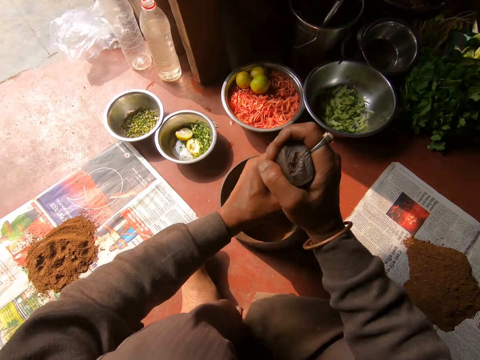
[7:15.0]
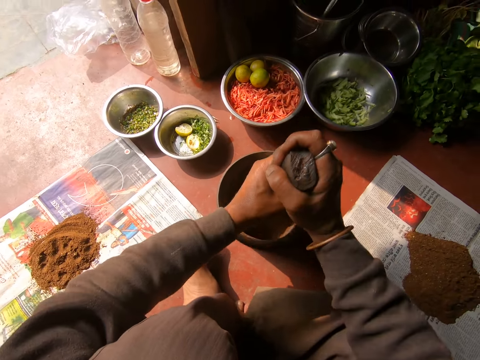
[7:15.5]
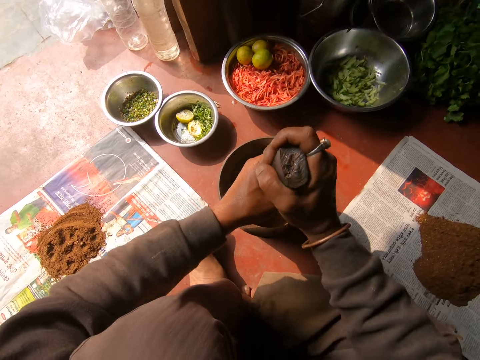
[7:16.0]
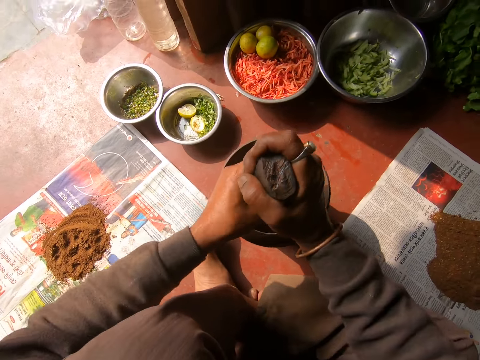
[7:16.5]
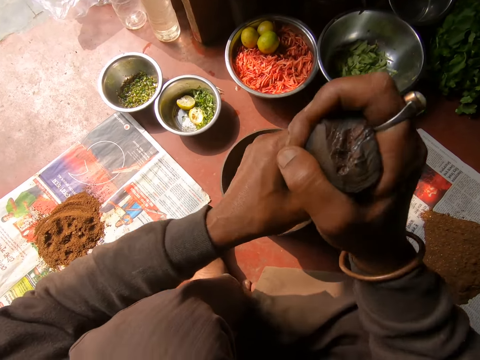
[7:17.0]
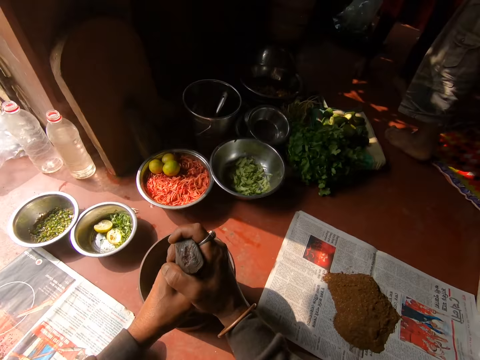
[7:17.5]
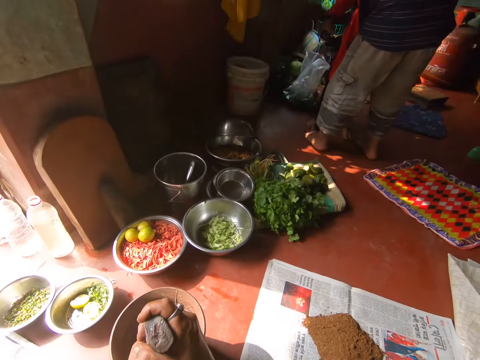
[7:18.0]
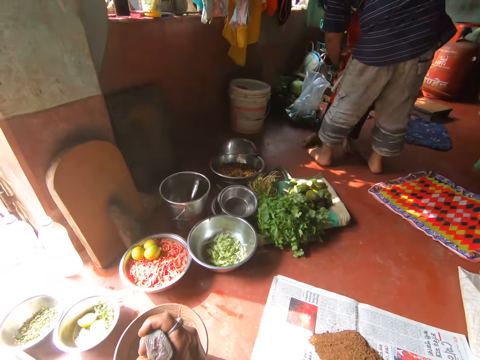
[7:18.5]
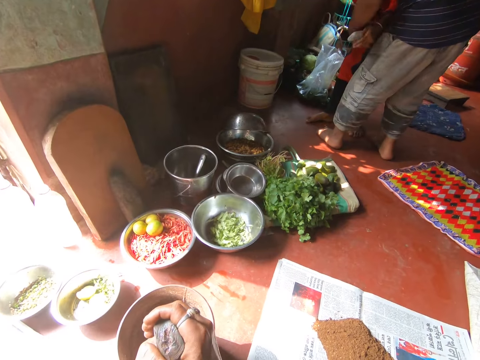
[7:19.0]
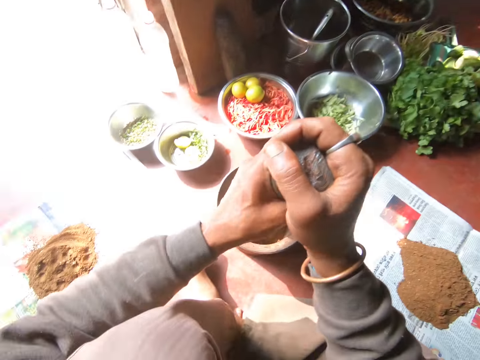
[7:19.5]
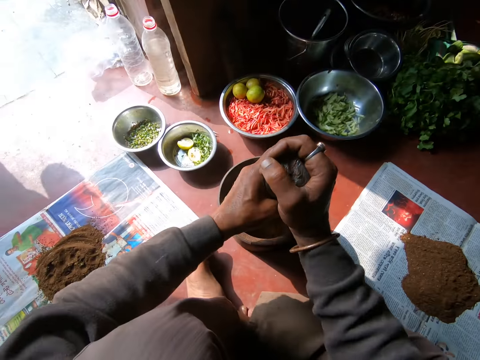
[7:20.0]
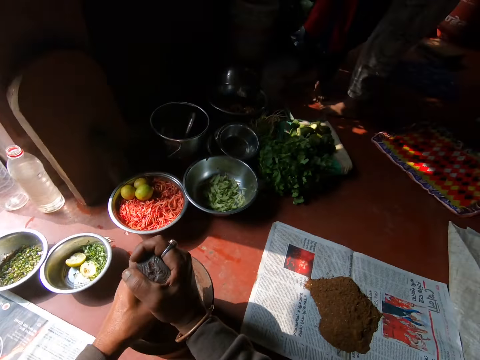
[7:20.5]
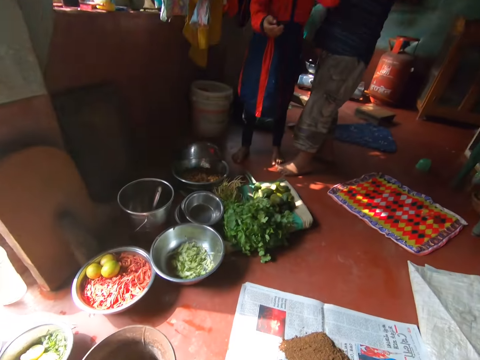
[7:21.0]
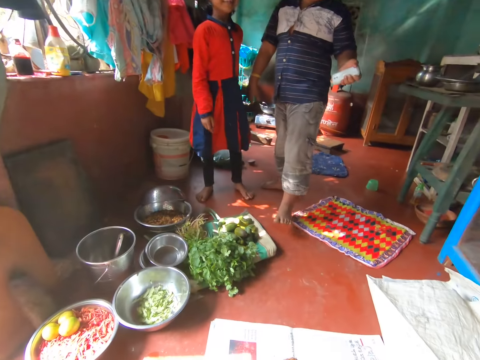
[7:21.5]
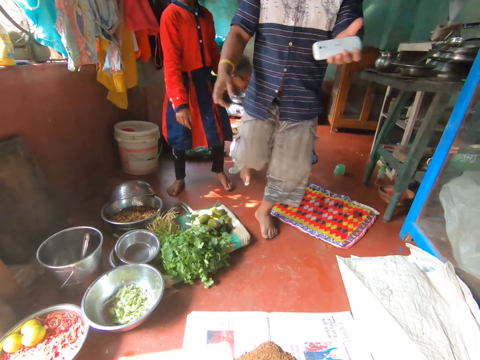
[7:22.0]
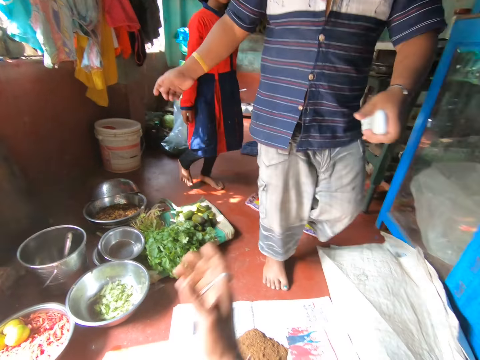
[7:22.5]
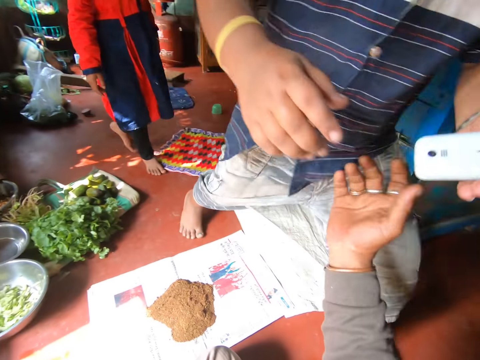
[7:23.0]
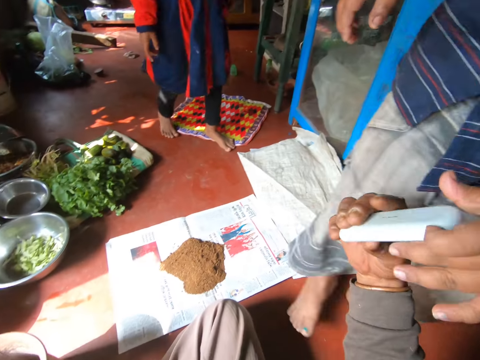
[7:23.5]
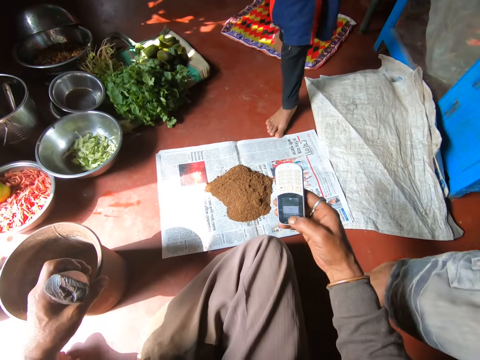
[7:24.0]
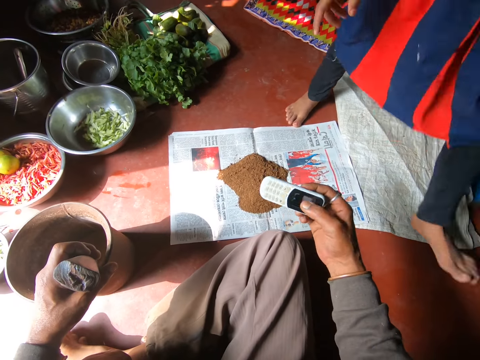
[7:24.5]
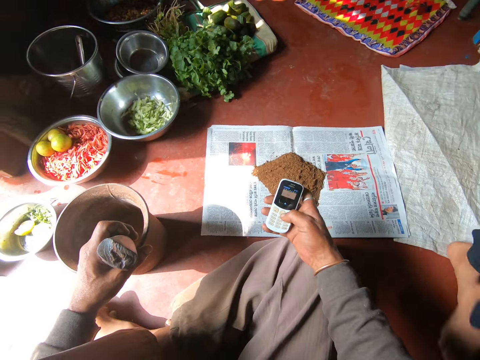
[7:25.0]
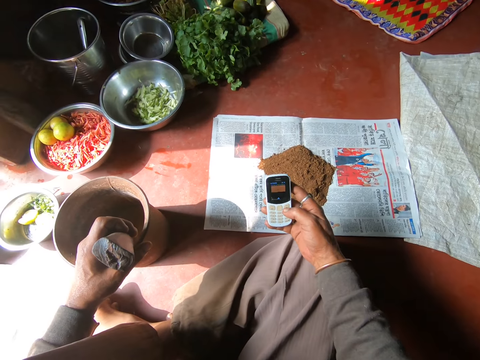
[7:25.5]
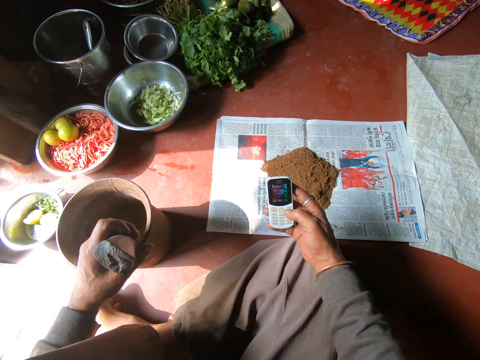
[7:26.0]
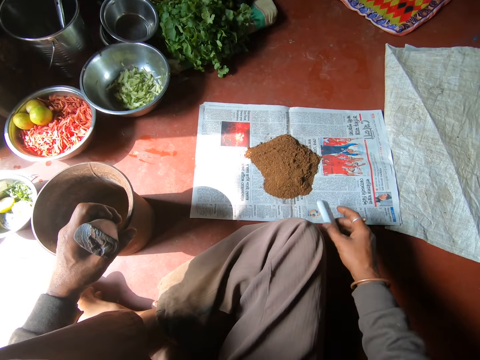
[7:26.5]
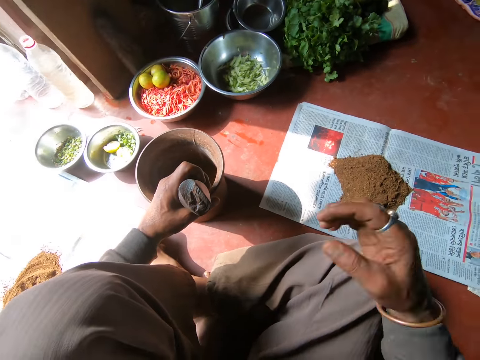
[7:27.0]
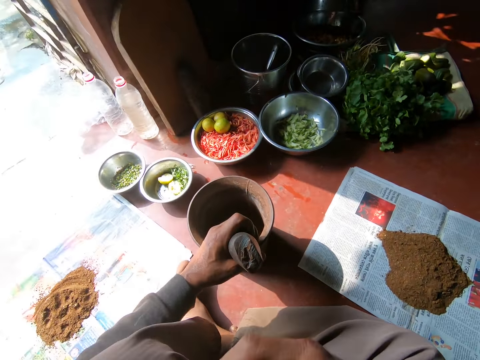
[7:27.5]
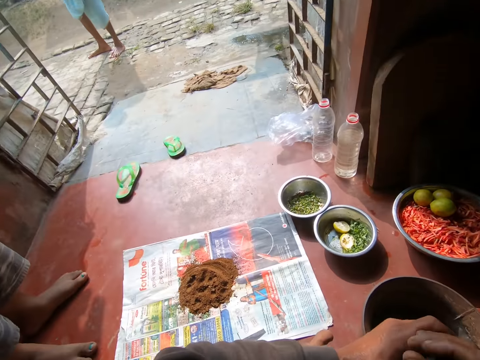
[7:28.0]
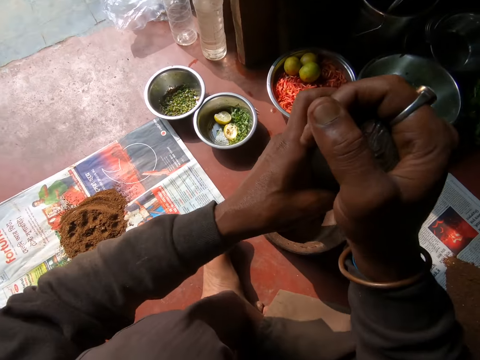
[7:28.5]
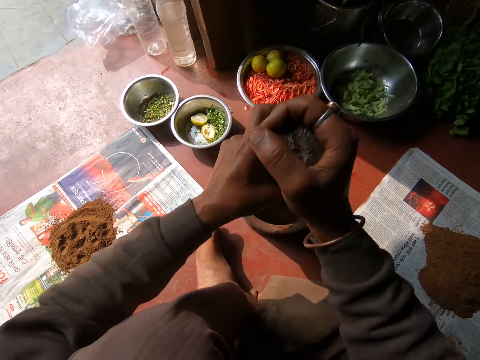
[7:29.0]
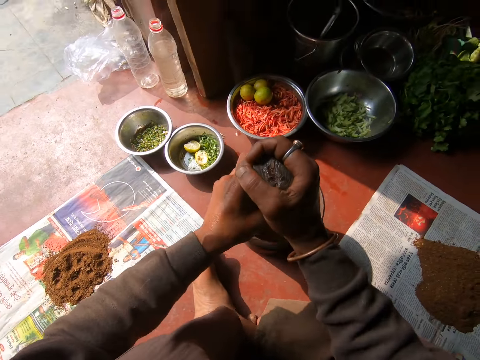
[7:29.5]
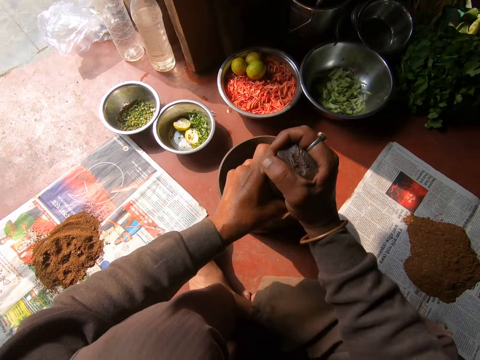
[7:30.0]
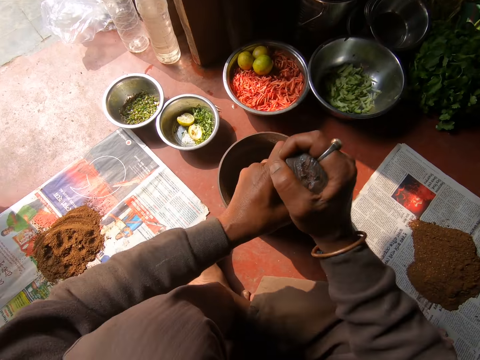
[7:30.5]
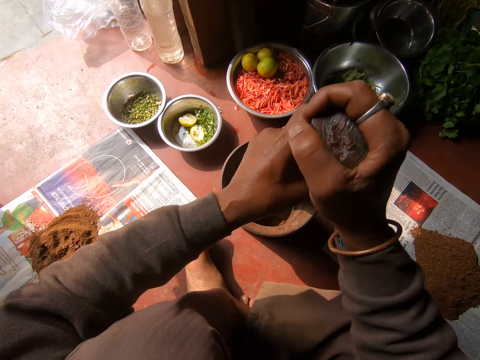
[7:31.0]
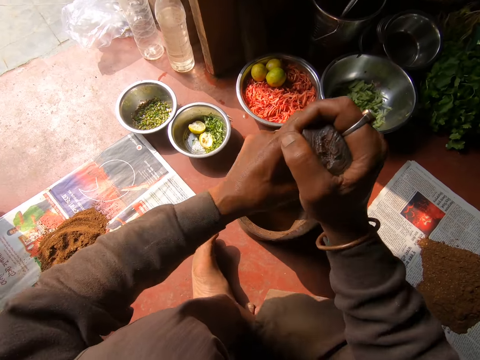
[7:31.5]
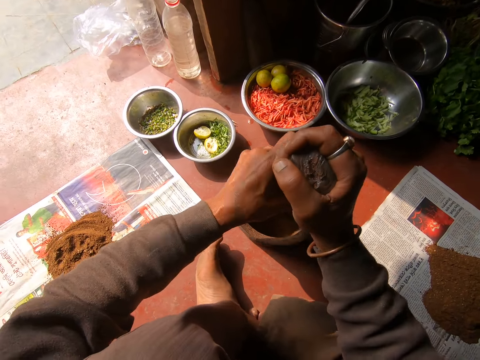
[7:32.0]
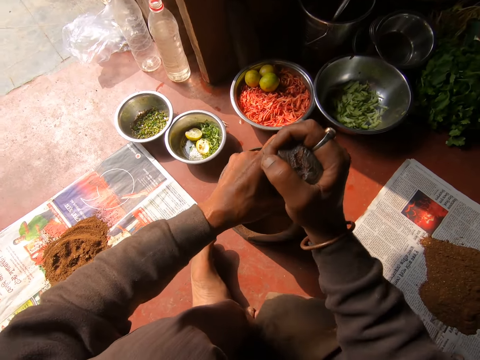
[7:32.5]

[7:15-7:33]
The first child plays with the other child in the house. The camera wearer pounds the mixture in the mortar with the pestle in both hands. He talks to the children. The other child replies to the camera wearer and walks toward the camera wearer. The other child hands the camera wearer a phone with his left hand. The first child walks past the camera wearer. The camera wearer operates the phone with his right hand. He looks at the phone. He drops the phone on the floor with his right hand. He pounds the mixture in the mortar with the pestle in both hands.

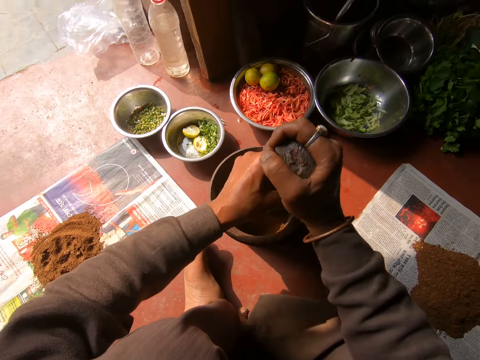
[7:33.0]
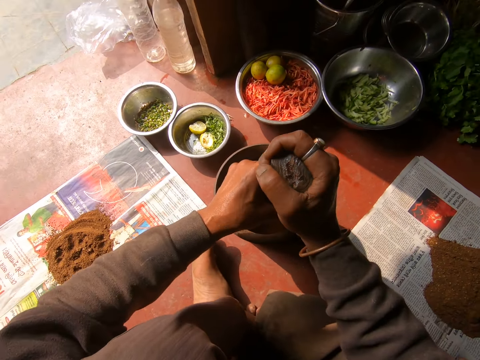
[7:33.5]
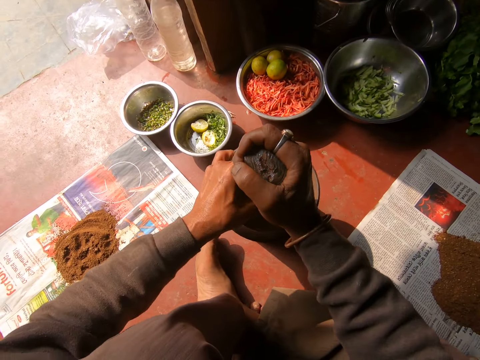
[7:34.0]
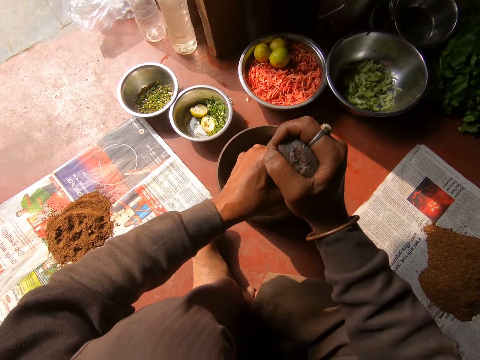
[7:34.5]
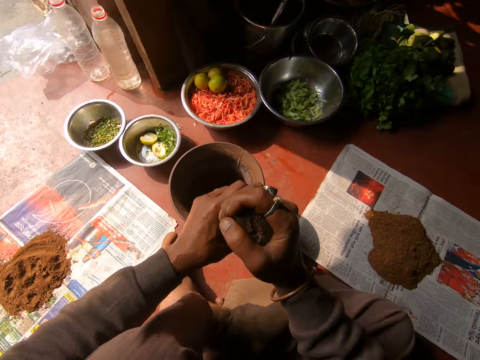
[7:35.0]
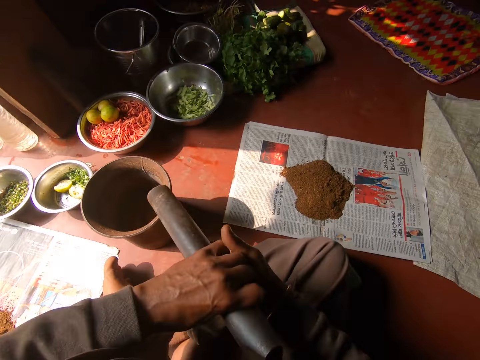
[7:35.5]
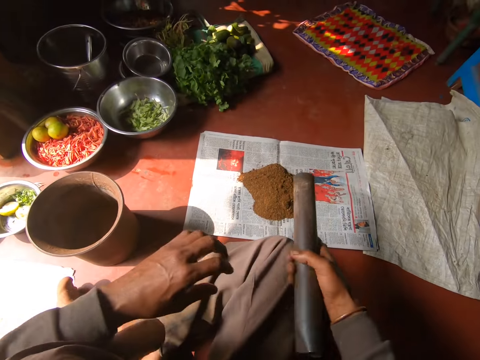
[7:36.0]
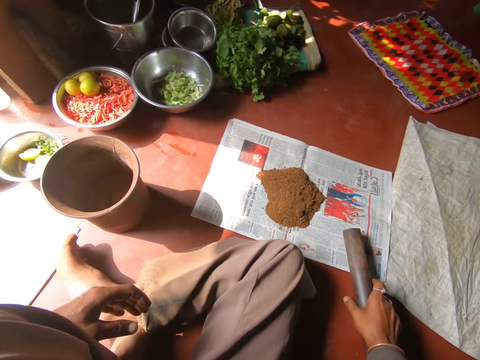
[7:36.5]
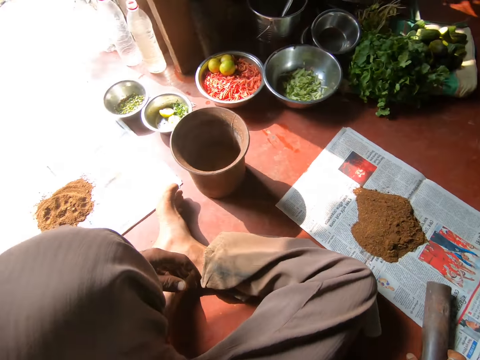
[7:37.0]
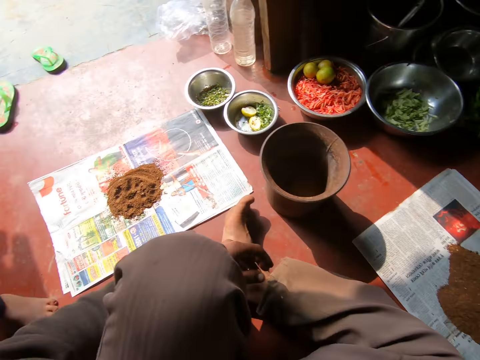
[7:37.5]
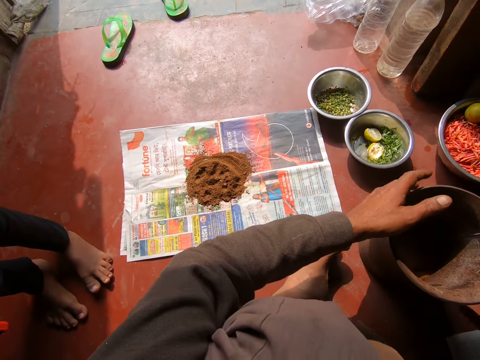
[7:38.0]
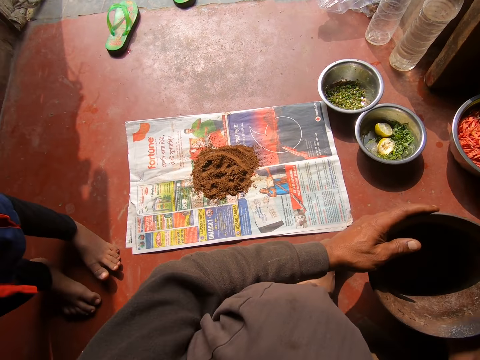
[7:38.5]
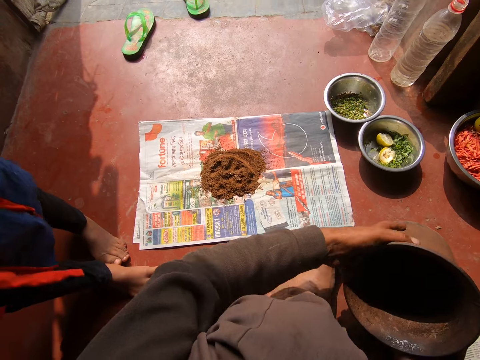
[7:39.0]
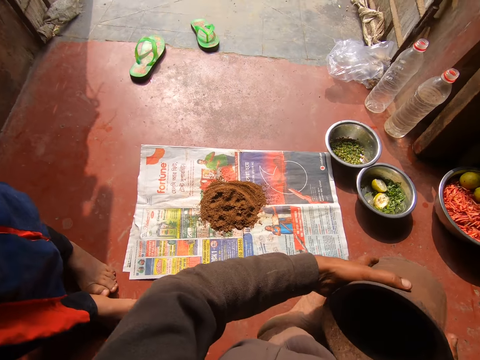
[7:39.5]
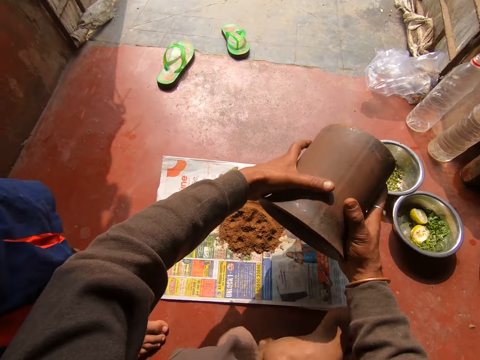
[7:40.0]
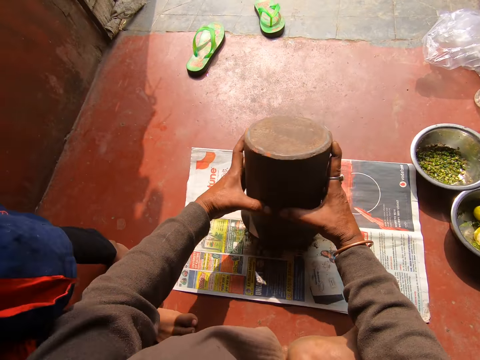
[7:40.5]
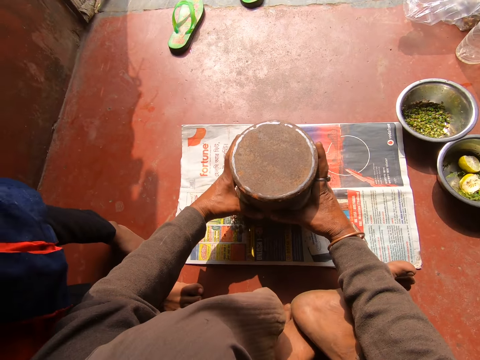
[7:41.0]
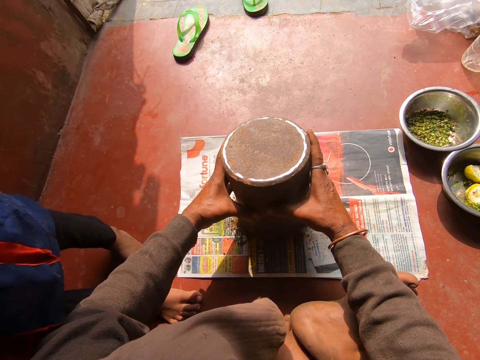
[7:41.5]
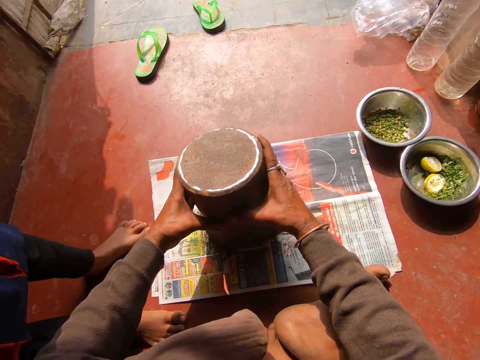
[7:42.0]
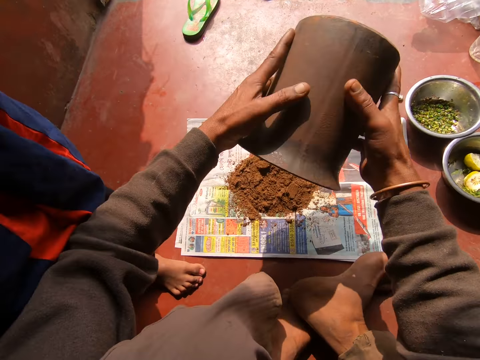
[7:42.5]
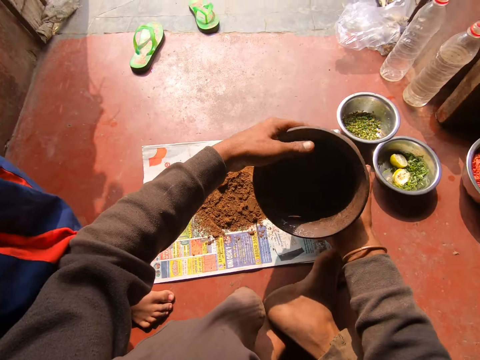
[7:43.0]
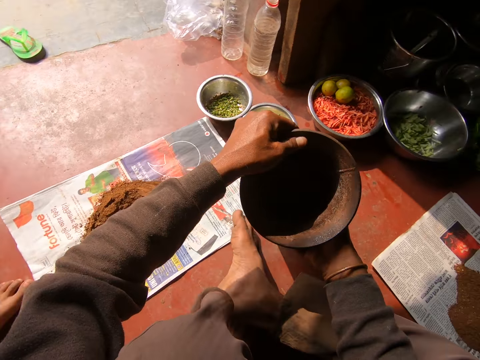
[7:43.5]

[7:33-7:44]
The camera wearer removes the pestle from the mortar with both hands. He places the pestle on the floor with his right hand. He carries the mortar or pot from the floor with both hands. The child stands beside the camera wearer. The camera wearer holds the pot. He pours the mixture on the newspaper on the floor with both hands.
